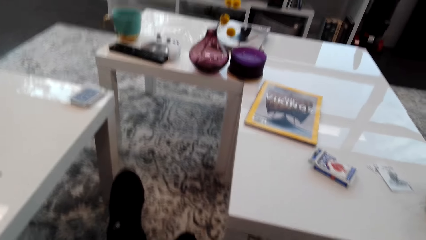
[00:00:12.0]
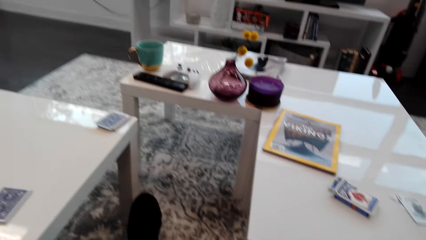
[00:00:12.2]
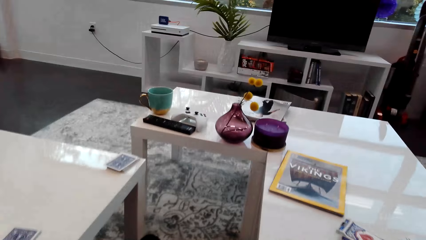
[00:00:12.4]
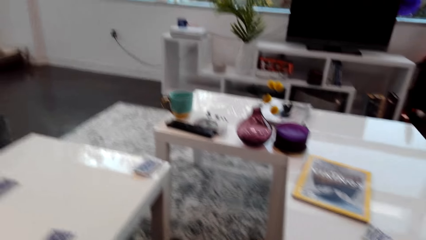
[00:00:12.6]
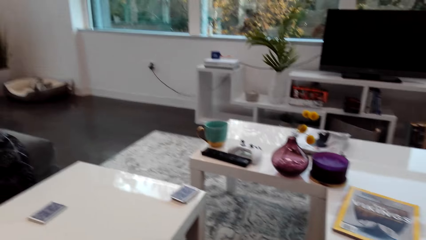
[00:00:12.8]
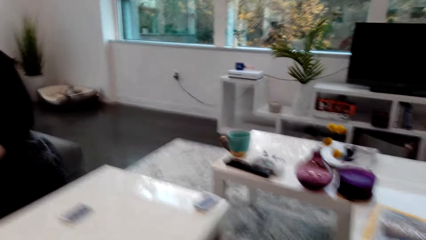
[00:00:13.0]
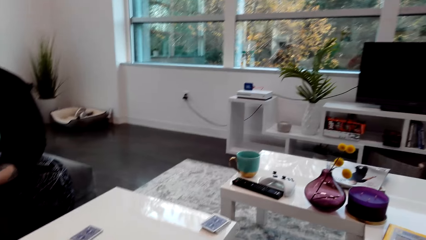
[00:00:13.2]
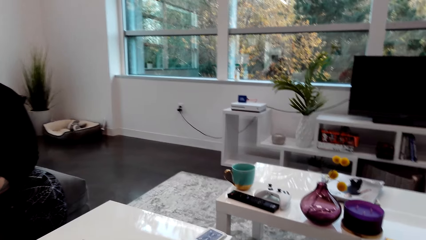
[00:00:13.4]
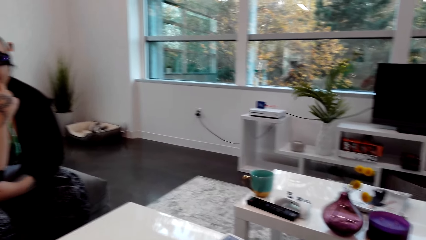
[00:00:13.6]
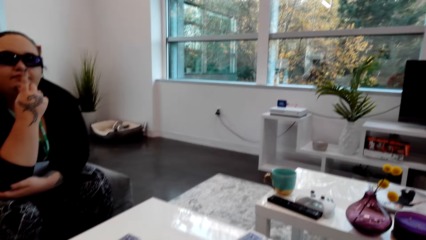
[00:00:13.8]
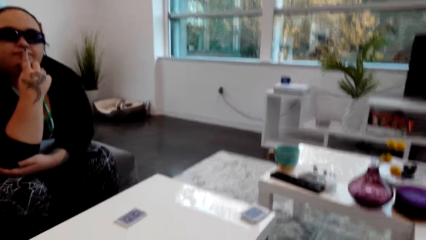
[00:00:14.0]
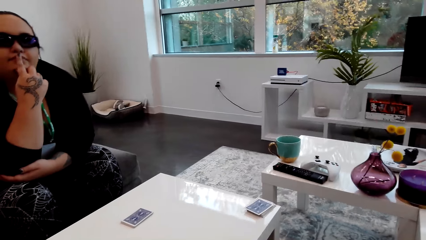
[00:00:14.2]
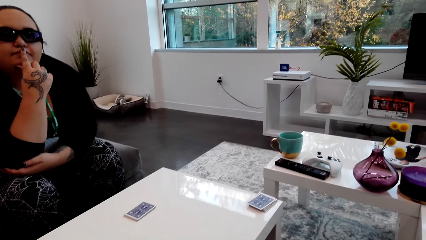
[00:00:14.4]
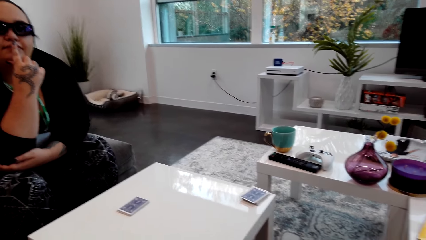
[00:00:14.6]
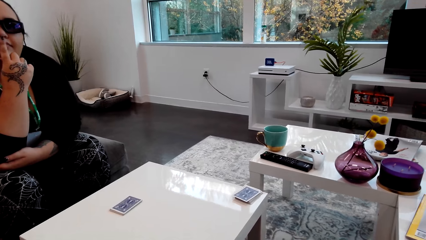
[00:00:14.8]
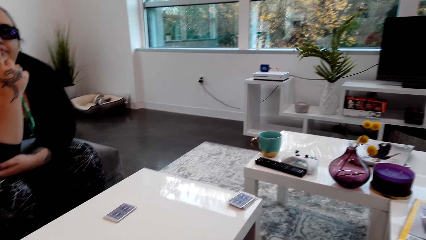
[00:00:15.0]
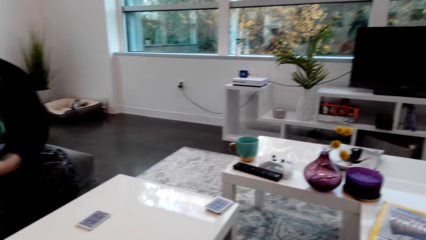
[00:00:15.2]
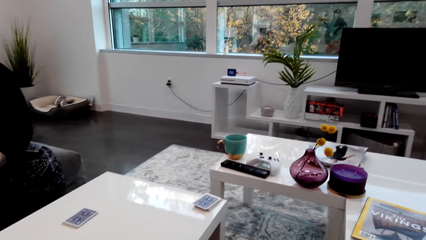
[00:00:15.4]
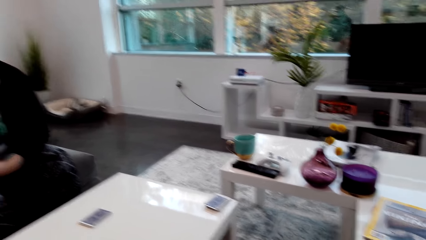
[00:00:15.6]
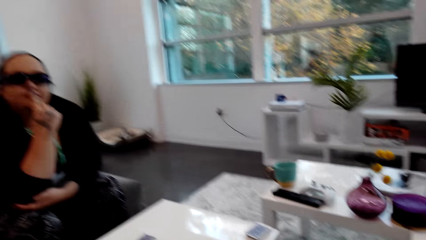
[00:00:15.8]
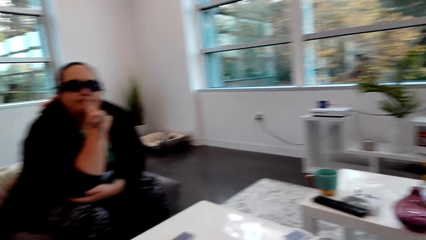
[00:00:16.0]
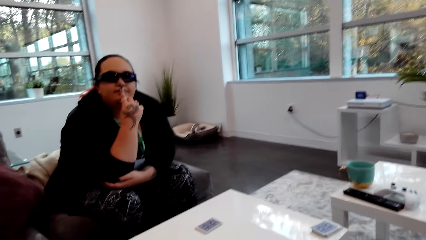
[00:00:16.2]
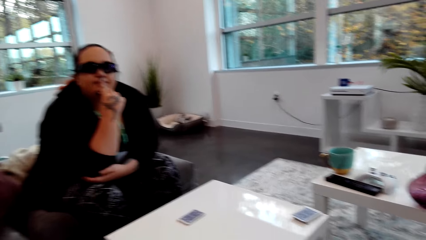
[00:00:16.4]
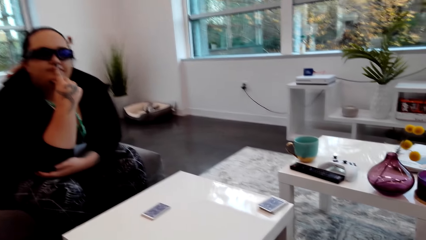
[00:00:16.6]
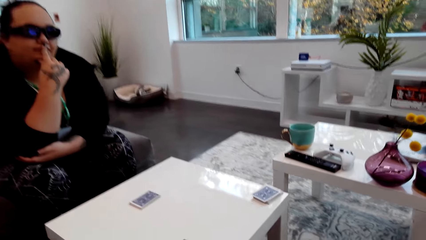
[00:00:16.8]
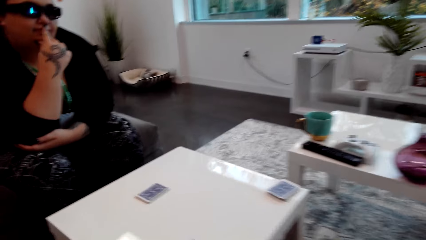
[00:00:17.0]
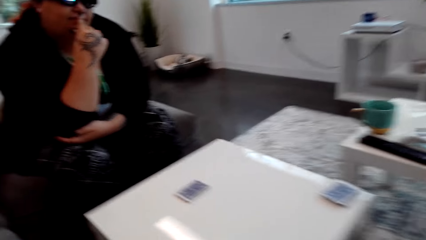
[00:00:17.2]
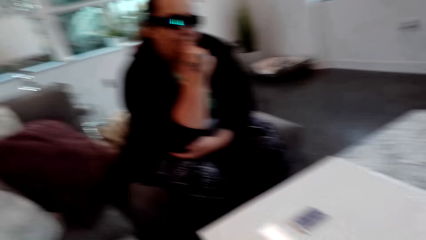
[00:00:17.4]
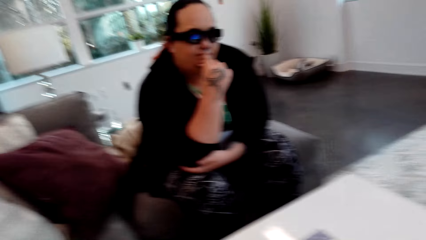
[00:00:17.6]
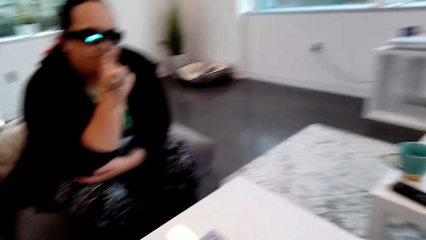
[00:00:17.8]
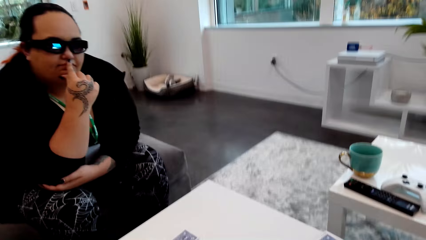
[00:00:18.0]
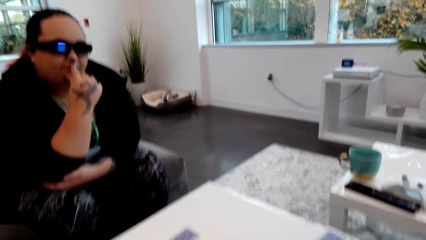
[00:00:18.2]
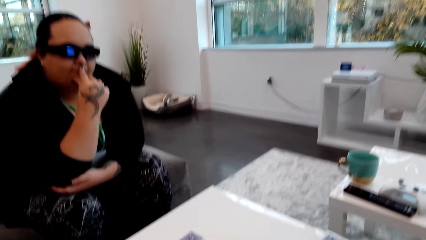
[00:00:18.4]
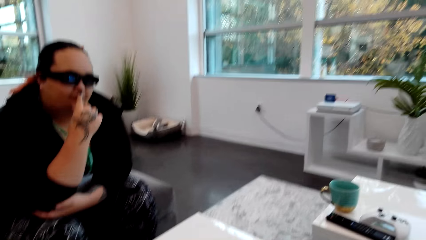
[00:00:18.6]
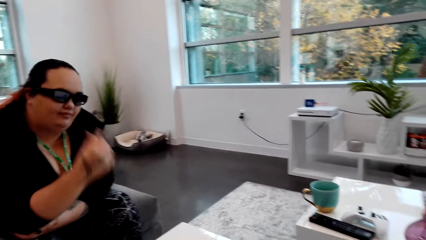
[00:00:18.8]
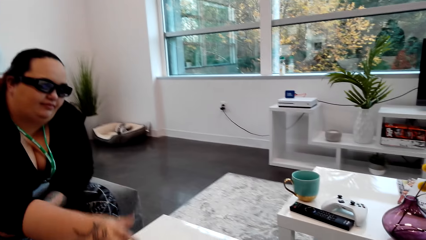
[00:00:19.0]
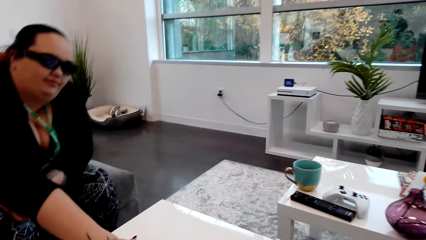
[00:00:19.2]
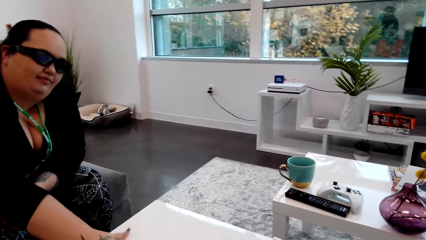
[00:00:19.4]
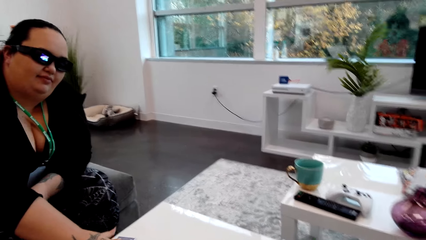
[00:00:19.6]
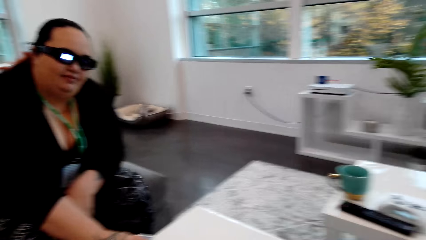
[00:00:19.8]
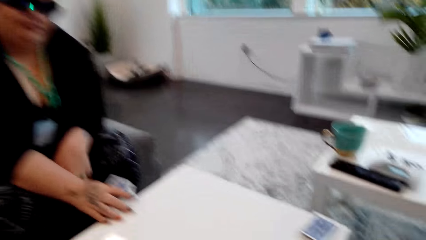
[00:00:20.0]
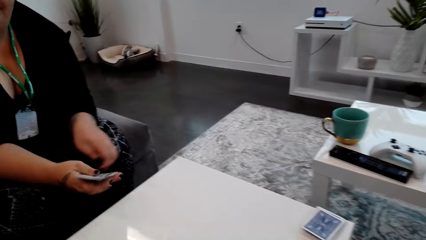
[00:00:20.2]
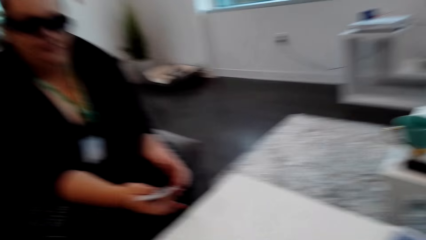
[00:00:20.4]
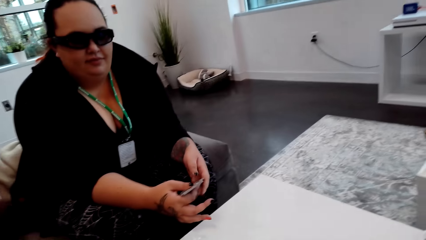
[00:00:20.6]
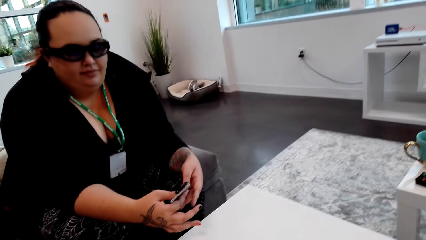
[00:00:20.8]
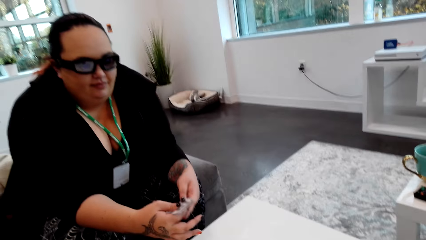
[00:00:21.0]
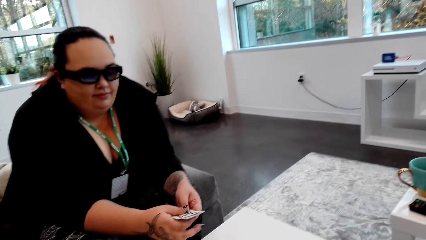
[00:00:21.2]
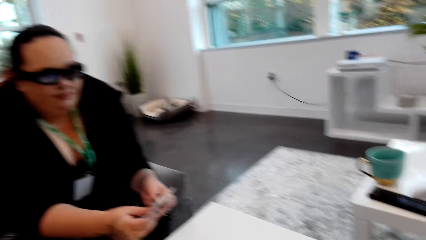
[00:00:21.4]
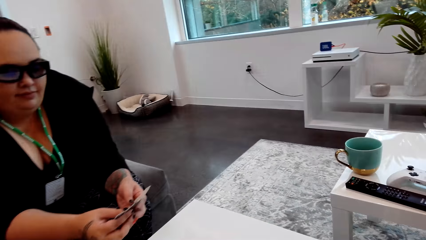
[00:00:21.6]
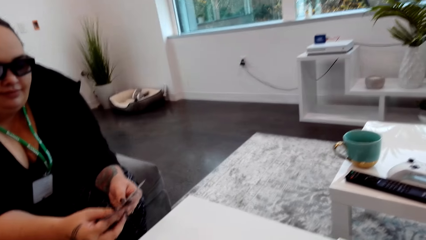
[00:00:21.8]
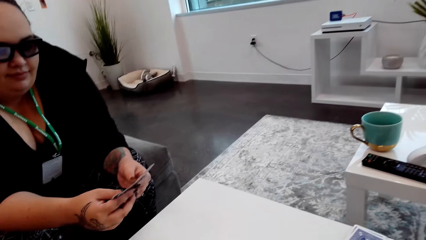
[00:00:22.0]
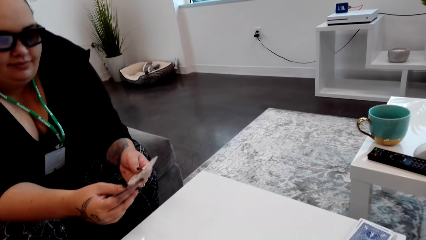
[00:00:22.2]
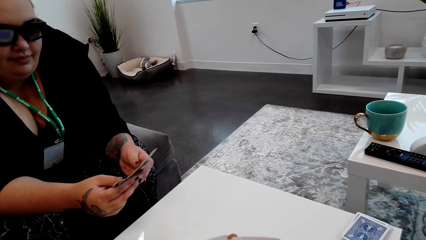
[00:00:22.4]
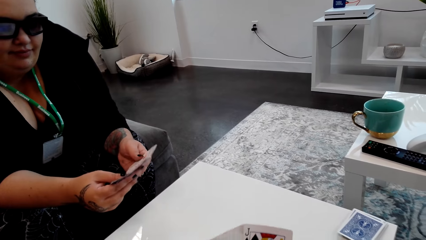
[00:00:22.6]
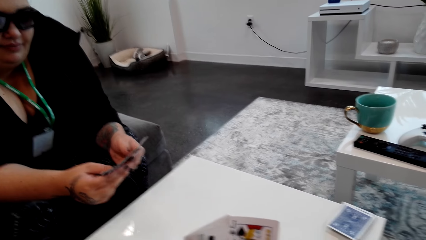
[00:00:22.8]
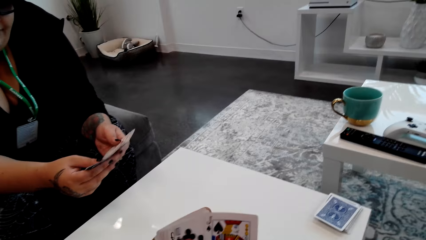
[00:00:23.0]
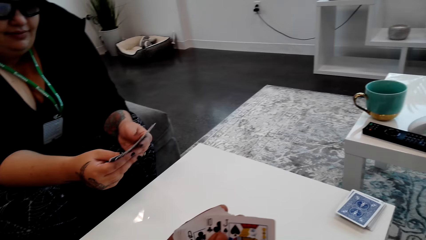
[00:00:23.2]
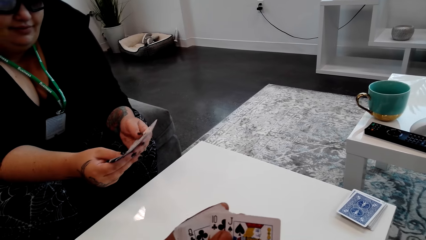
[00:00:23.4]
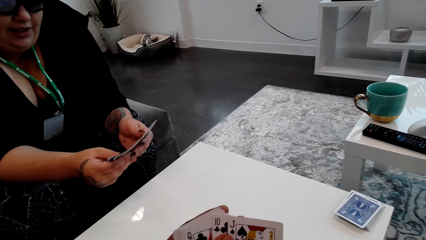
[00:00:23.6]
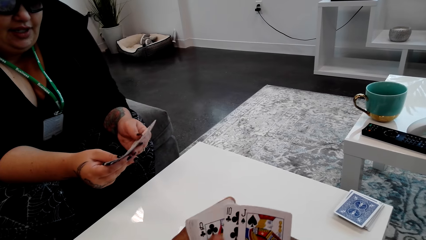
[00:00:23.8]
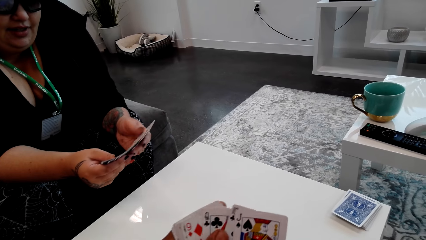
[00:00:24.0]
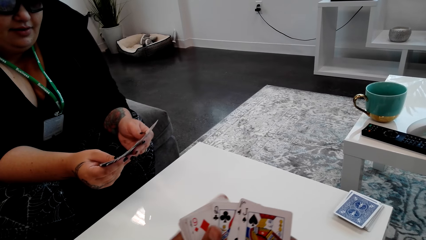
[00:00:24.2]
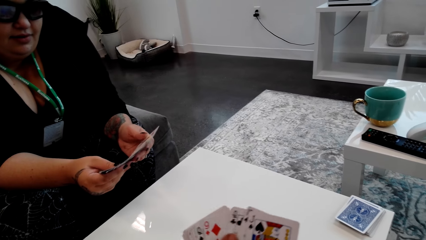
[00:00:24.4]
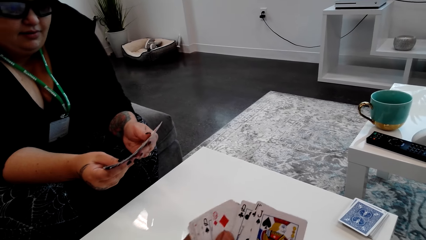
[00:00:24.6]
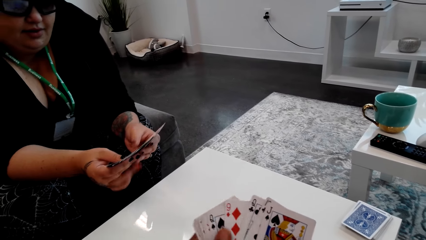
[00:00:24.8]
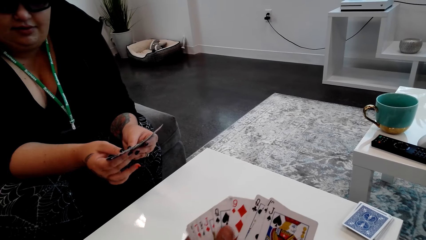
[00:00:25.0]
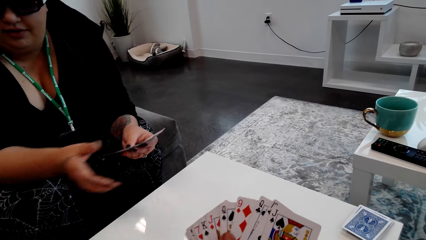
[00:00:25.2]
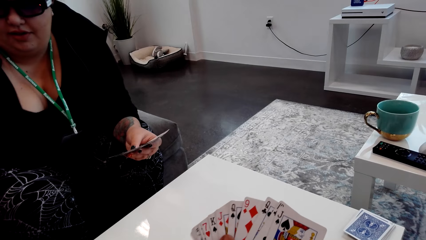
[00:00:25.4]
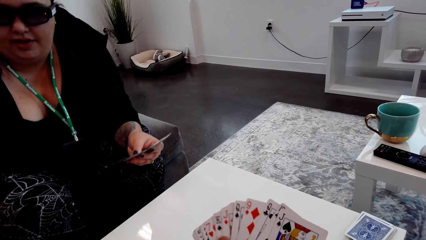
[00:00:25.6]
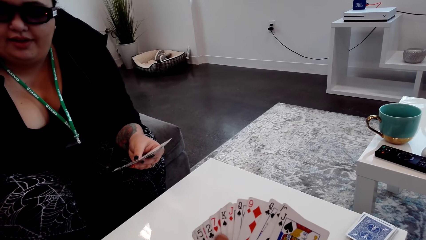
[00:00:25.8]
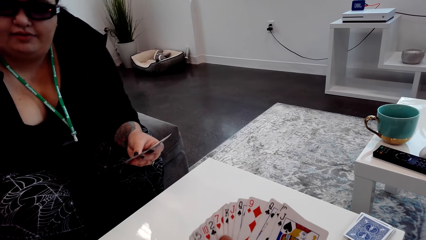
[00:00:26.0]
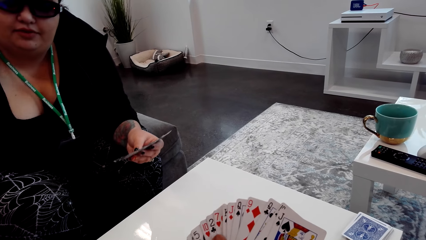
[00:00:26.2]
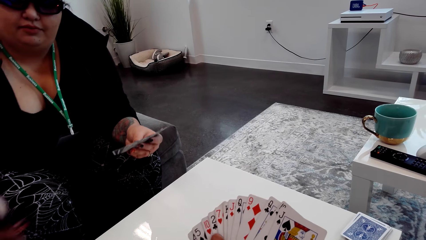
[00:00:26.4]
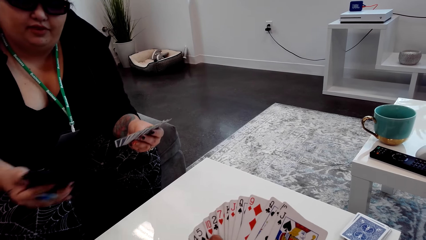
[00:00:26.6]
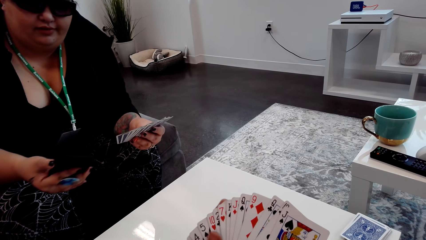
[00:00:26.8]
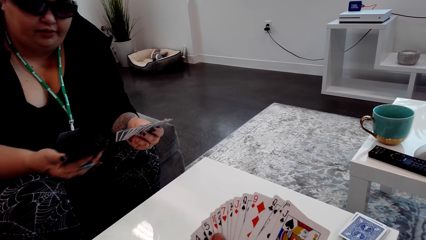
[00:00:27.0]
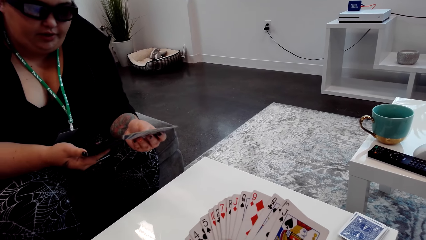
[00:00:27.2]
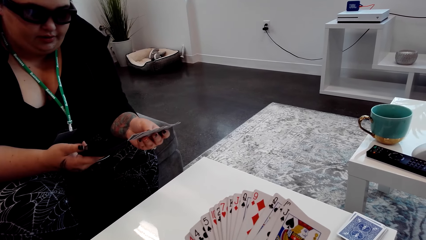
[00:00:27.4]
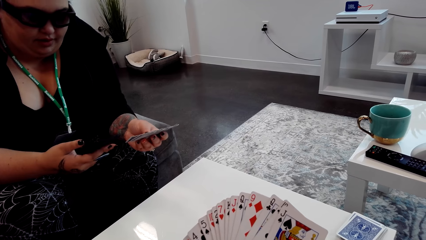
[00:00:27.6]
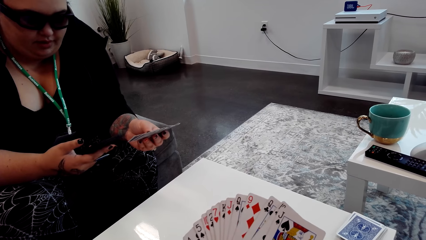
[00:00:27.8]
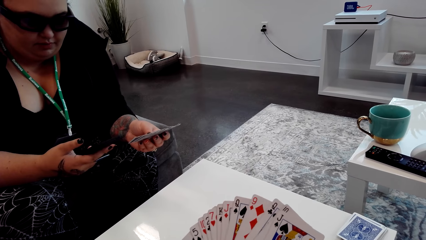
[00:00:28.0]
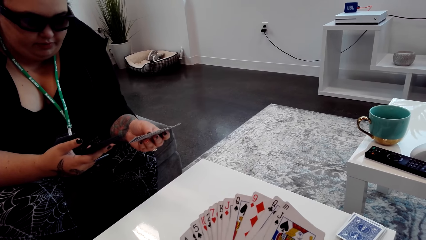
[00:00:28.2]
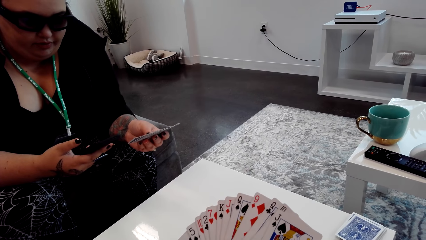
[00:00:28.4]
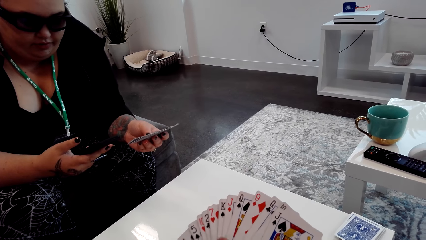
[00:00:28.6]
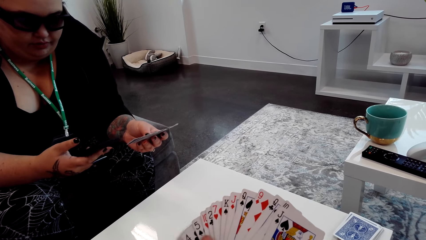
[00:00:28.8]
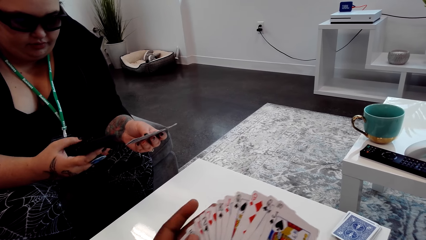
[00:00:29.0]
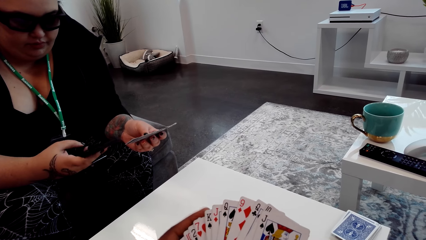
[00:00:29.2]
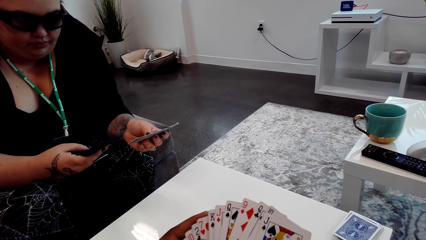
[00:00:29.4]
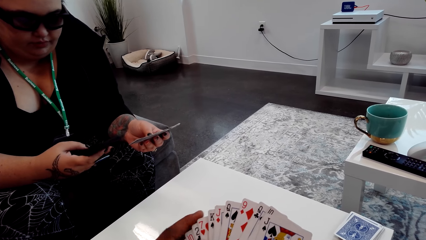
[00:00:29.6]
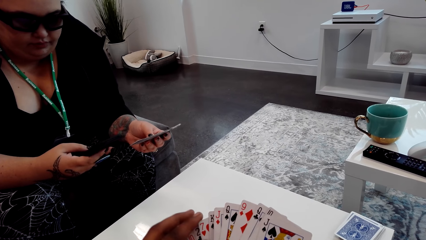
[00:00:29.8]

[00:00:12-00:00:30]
A person touches their mouth. The camera wearer puts cards on the table. He talks with the person. The person picks a game card. The camera wearer talks with the person. He arranges the cards in his hands. The person picks a phone.
